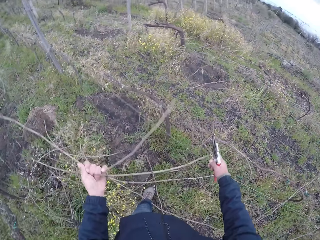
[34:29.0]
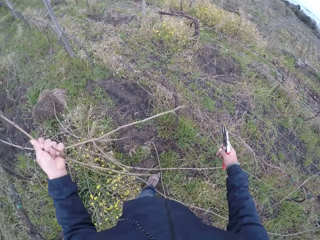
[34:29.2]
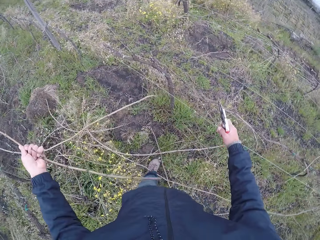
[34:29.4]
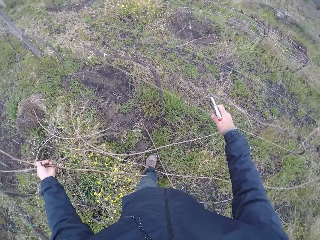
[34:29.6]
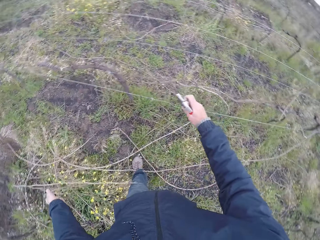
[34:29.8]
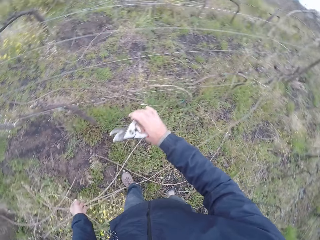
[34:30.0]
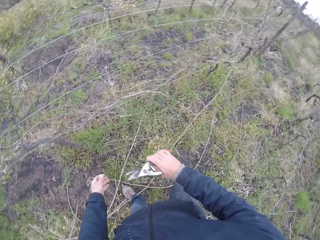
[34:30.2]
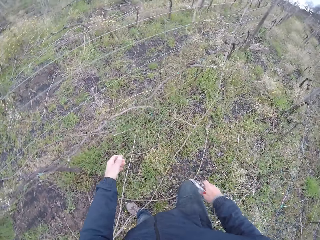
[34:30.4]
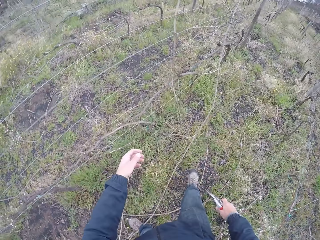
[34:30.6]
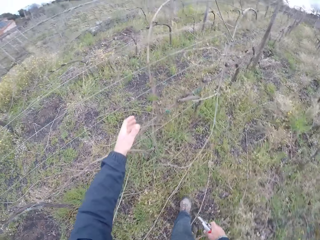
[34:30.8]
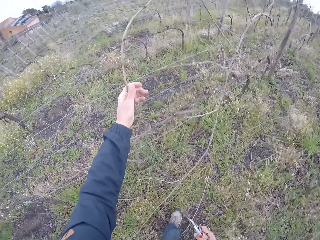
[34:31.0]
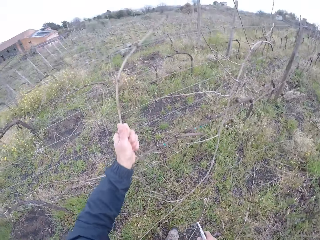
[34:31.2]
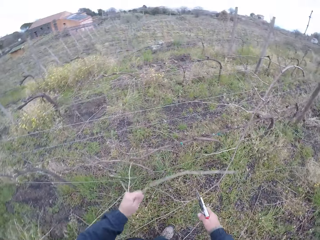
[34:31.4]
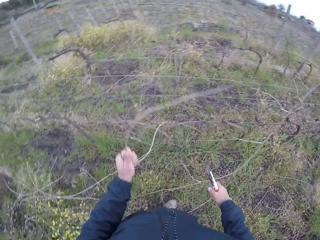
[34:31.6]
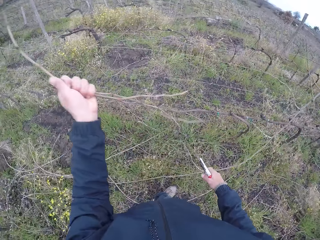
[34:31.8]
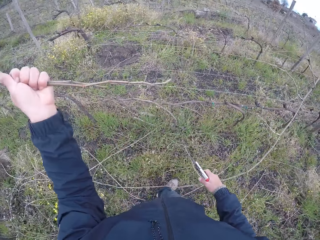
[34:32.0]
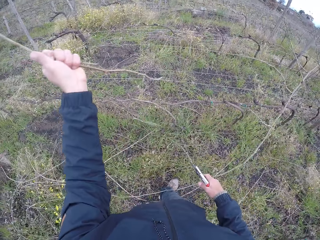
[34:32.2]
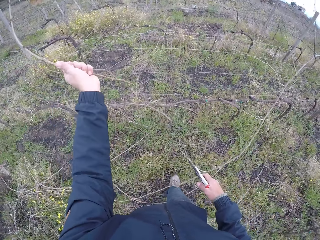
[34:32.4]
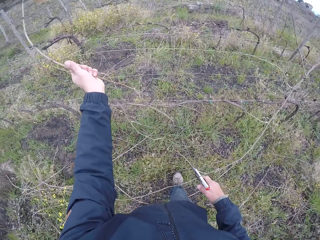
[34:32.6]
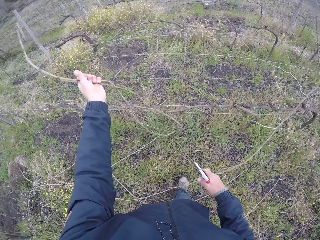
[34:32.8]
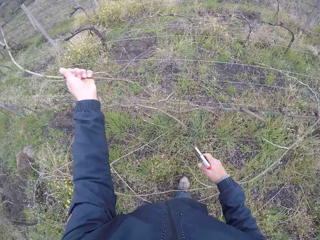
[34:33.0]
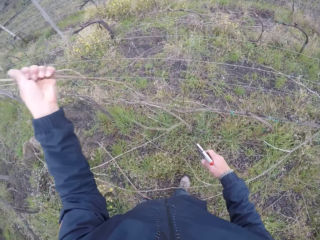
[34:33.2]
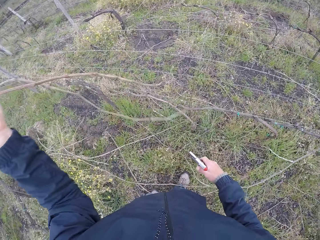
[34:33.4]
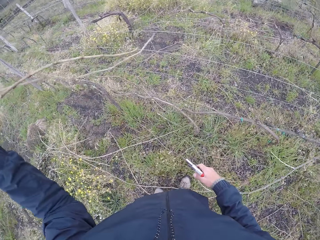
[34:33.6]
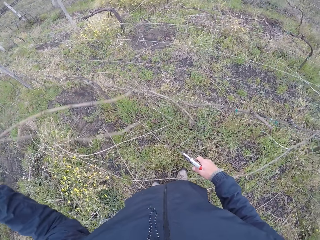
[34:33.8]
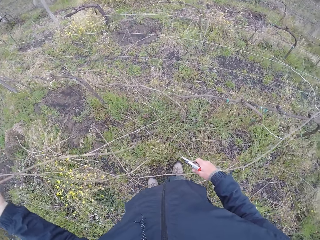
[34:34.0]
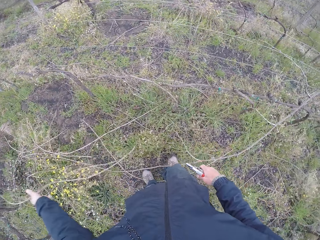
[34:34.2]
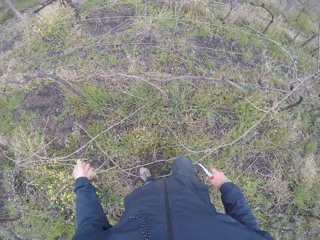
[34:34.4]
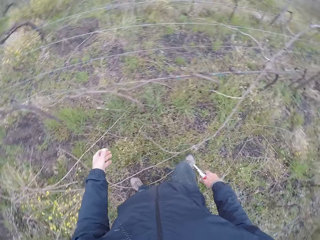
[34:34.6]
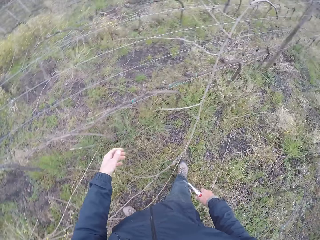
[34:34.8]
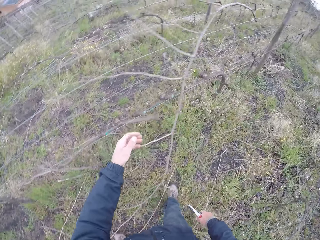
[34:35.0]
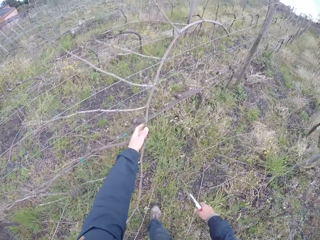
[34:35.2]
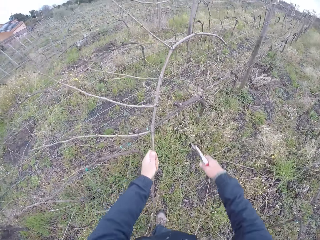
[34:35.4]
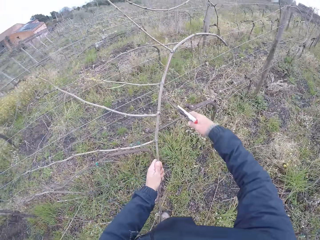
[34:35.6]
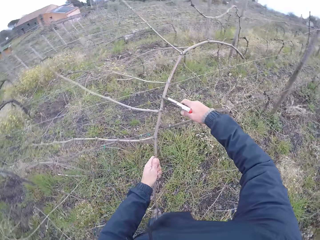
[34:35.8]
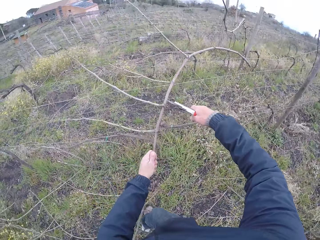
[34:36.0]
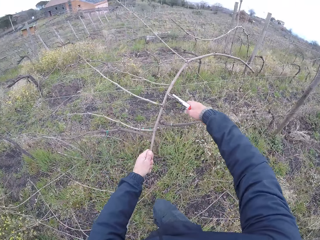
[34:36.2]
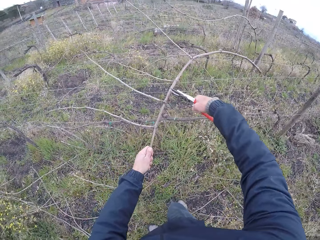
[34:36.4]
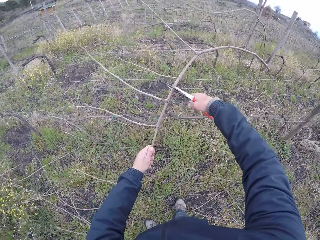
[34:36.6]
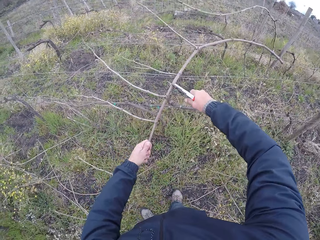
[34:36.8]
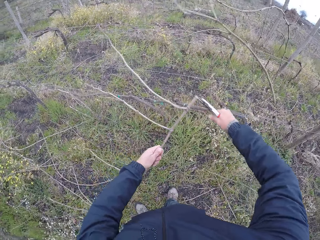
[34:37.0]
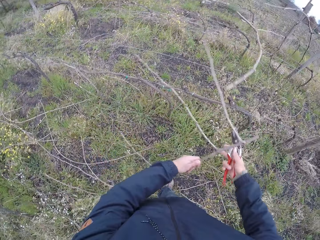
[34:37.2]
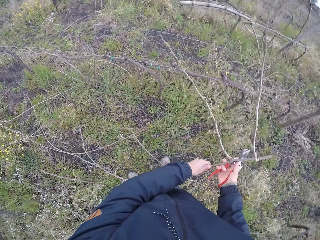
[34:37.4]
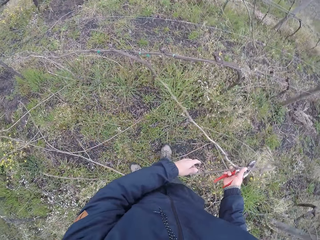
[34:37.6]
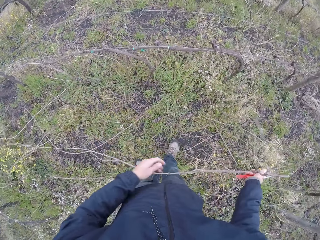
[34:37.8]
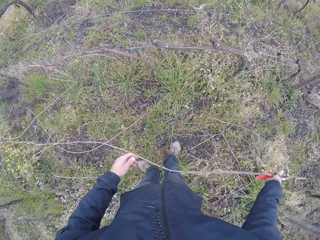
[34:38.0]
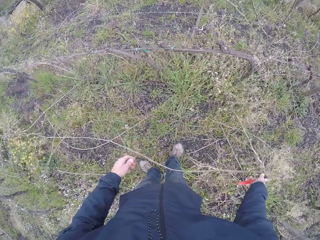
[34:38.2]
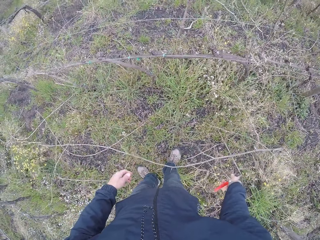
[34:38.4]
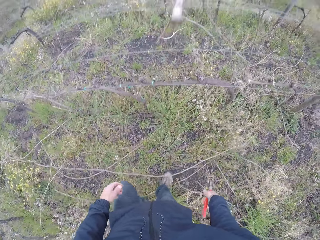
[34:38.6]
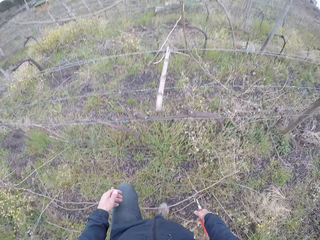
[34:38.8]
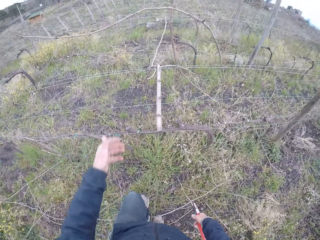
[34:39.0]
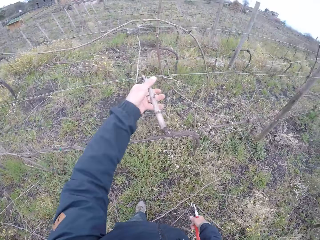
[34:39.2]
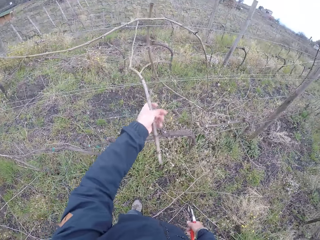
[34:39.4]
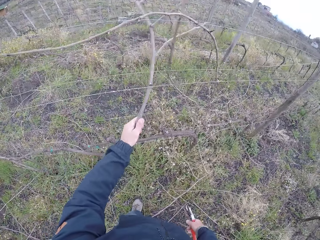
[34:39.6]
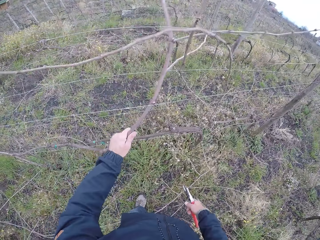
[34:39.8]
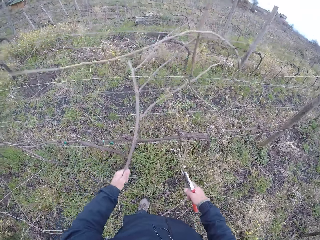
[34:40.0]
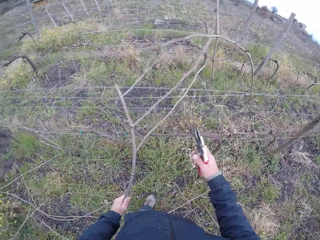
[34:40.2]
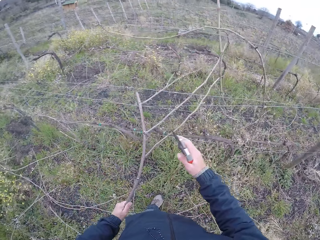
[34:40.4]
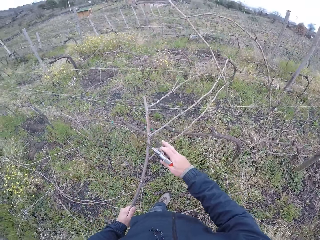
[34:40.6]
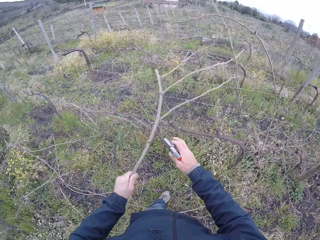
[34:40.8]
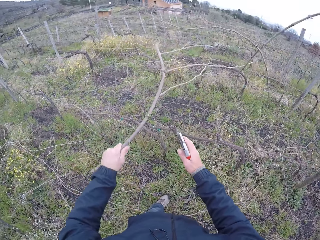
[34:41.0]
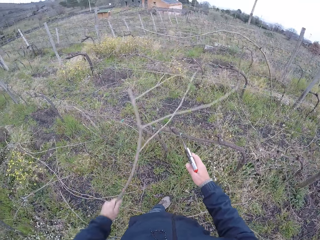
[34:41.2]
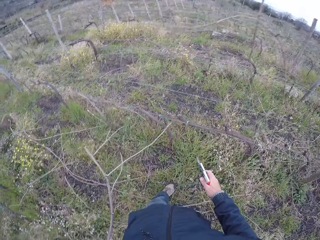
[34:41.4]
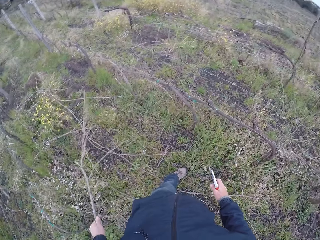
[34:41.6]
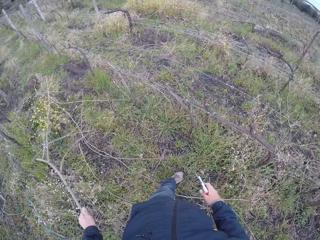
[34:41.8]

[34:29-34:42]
The camera wearer pulls two twigs away from the barbed wire with his left hand. He drops the twigs to the ground with his left hand. He pulls a twig with his left hand from the barbed wire. He picks a stick. He drops the twig to the ground with his left hand. He picks a stick. He cuts the twig with the pruning shearer in his right hand. He holds the twig with both hands. He holds the twig with his right hand. He drops the twig with his right hand. He pulls a twig with his left hand from the barbed wire. He picks a stick.

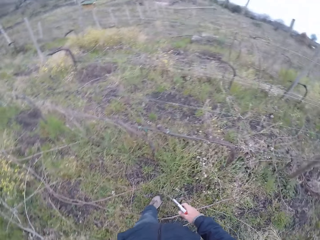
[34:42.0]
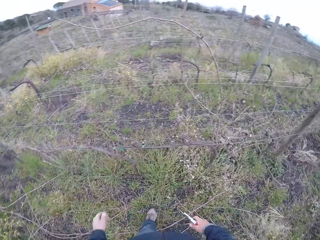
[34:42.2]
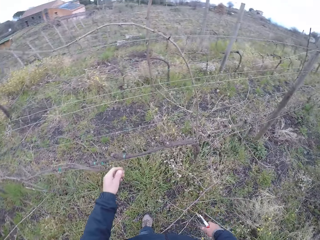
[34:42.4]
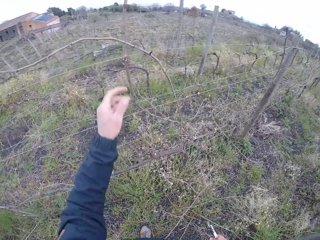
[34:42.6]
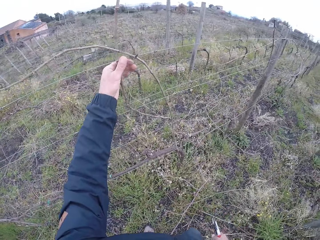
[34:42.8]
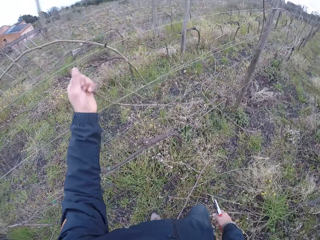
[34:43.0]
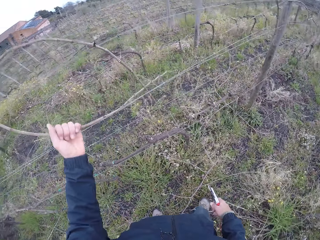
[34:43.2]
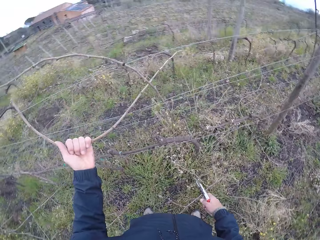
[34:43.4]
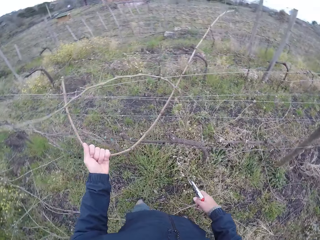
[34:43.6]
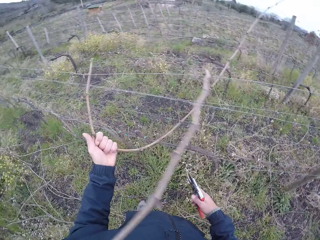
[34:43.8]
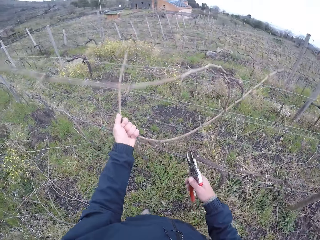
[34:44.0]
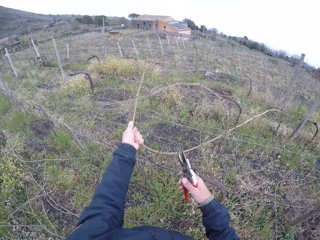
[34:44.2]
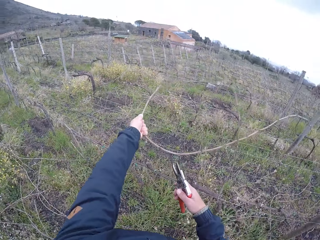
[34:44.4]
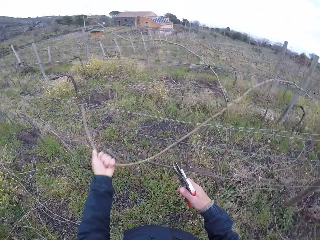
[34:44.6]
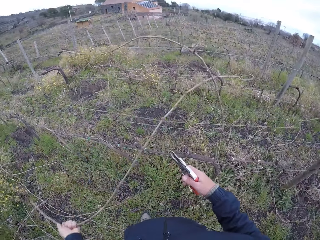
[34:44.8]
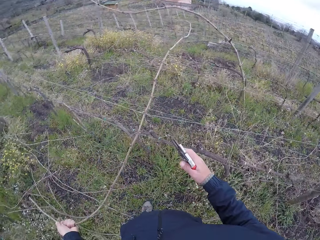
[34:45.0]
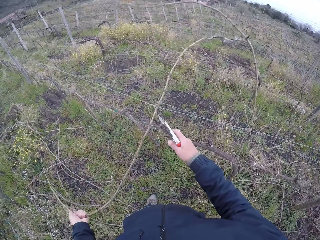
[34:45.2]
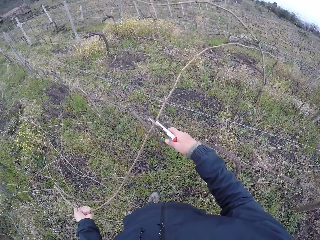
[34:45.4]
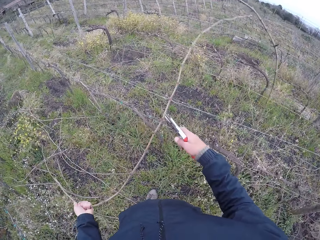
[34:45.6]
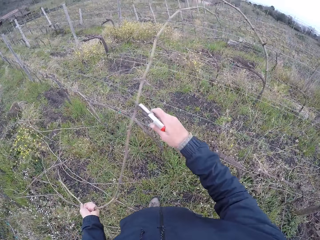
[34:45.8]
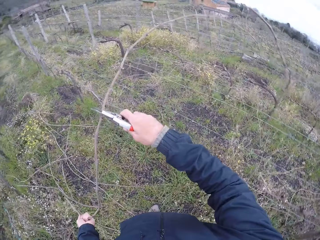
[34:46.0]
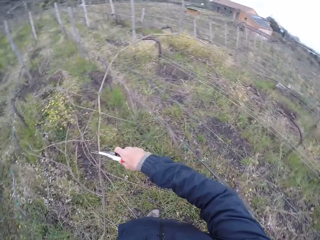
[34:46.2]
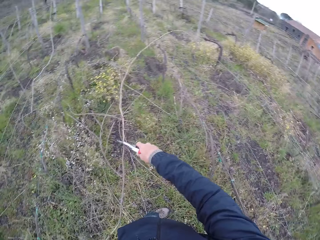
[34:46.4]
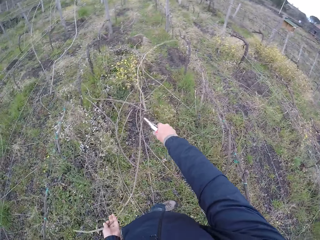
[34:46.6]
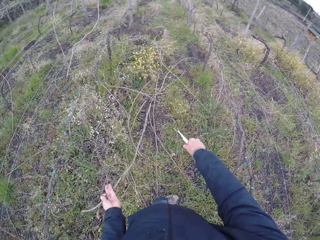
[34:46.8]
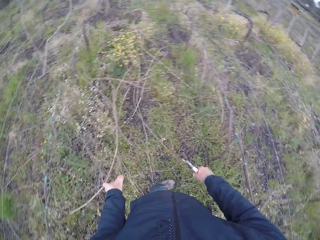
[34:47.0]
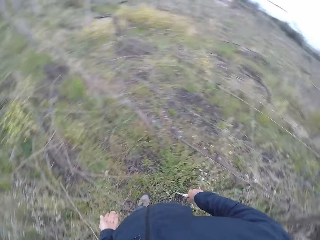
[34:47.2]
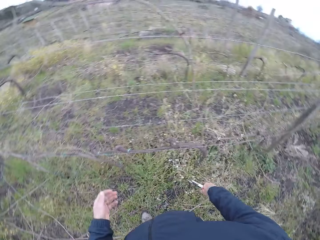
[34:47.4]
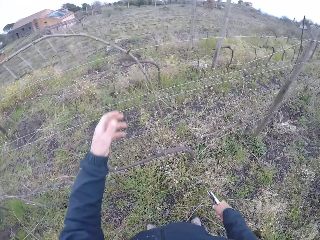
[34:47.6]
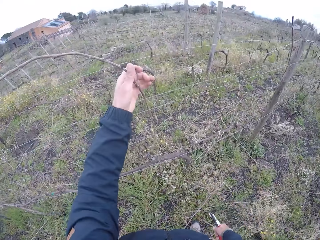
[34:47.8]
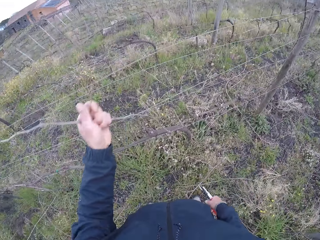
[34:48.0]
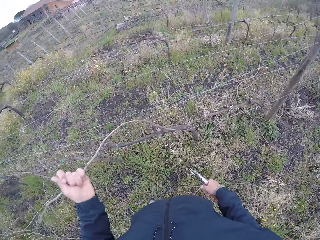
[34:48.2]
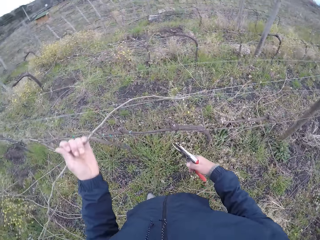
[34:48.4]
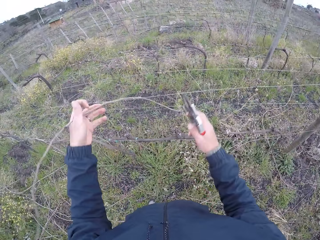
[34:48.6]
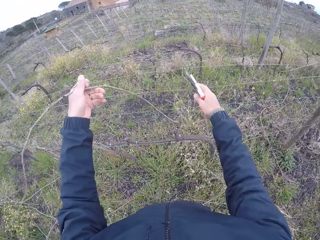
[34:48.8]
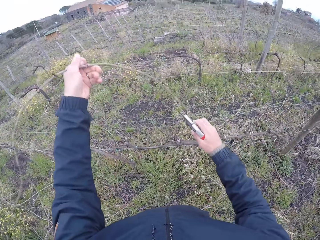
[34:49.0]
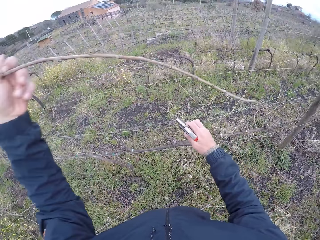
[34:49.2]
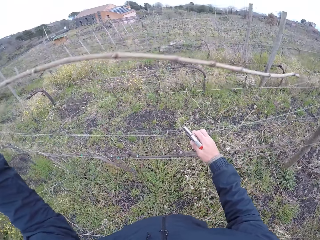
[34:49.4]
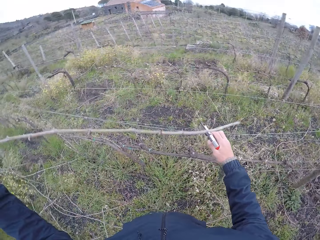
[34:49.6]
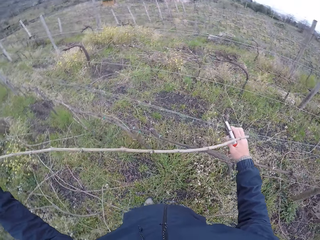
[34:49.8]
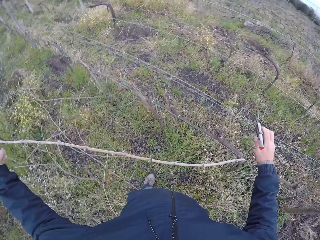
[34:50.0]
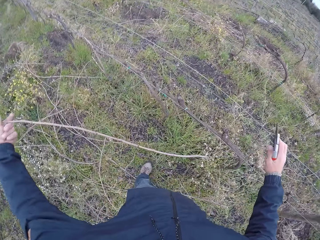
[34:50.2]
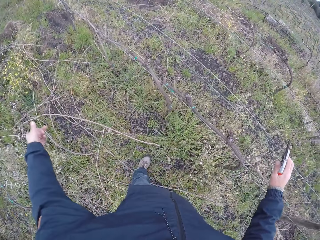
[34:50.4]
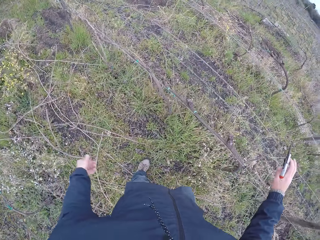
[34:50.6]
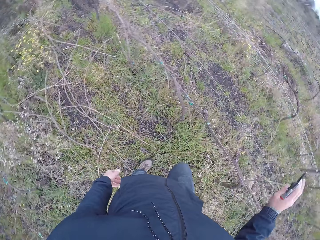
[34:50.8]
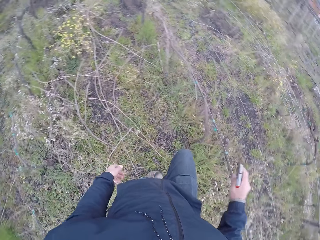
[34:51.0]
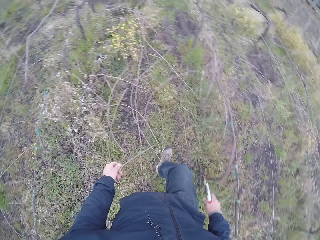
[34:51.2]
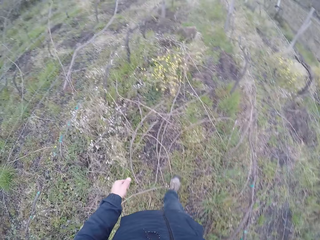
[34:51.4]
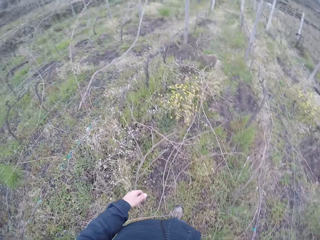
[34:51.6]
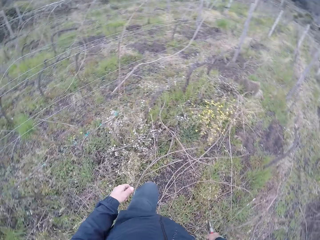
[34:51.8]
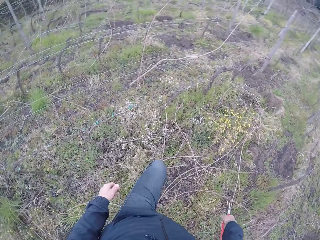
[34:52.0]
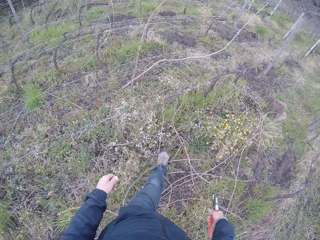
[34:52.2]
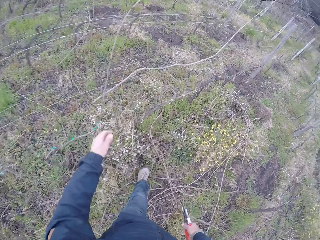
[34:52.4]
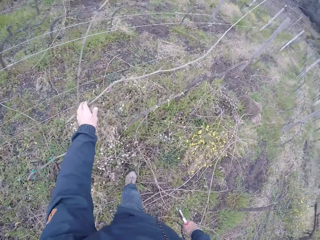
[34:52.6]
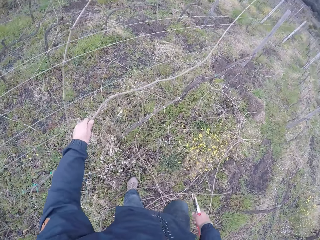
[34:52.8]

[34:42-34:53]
The camera wearer drops the twig with his left hand. He pulls a twig with his left hand from the barb wire. He drops the twig to the ground with his left hand. He pulls a twig with his left hand from the barb wire. He drops the twig to the ground with his left hand. He moves around.
